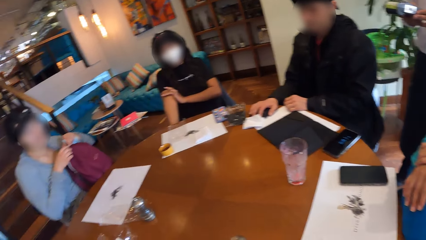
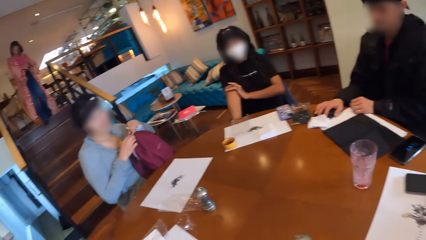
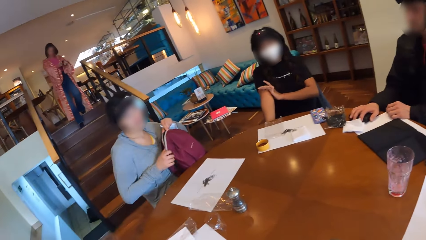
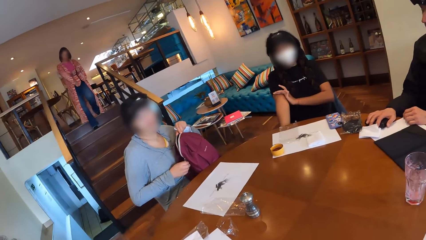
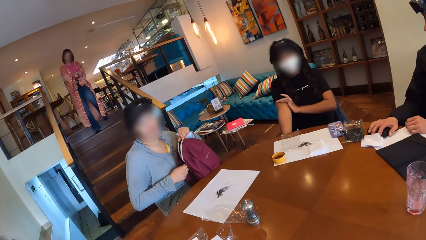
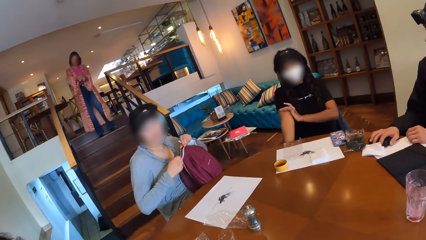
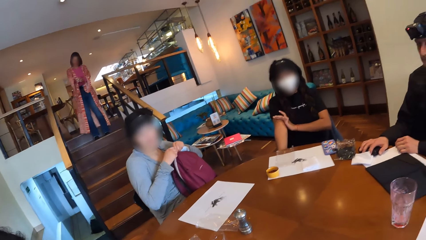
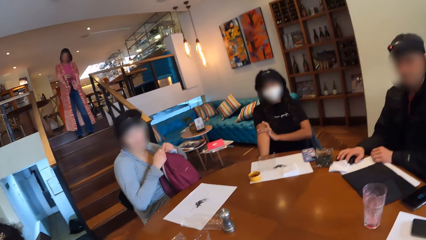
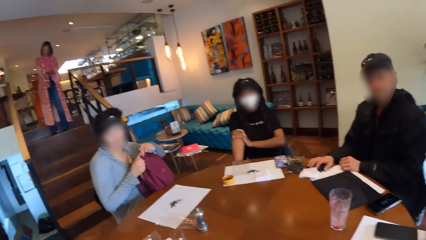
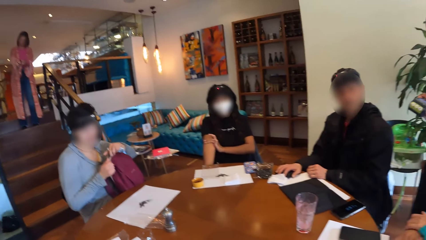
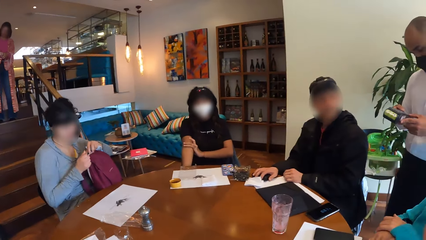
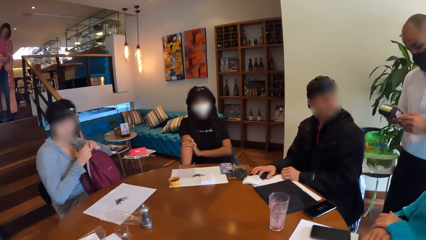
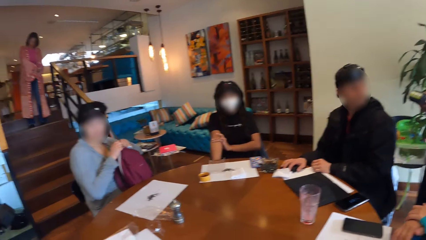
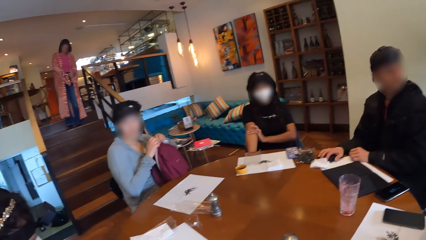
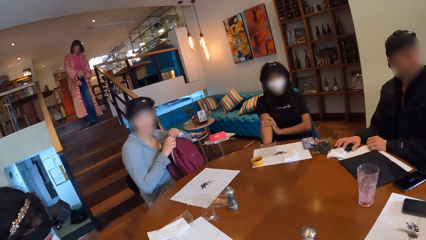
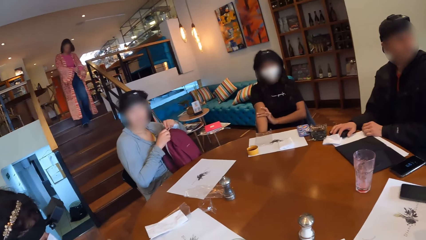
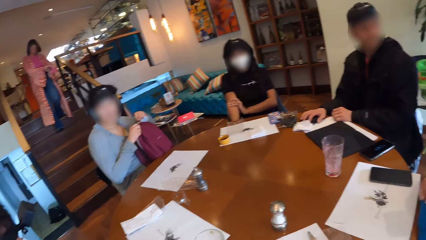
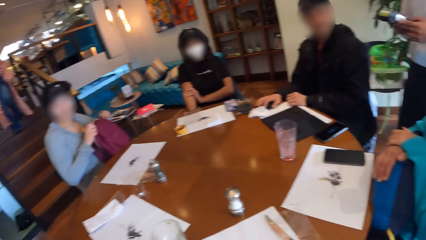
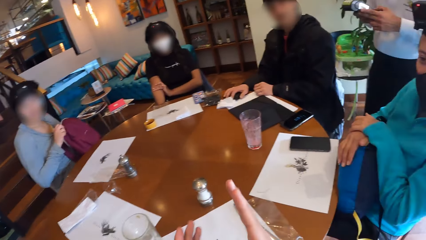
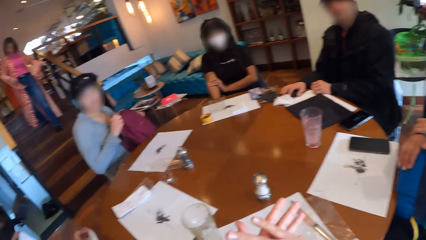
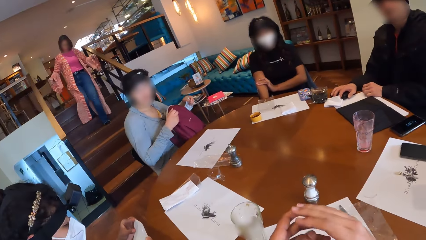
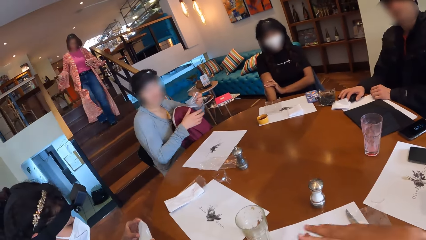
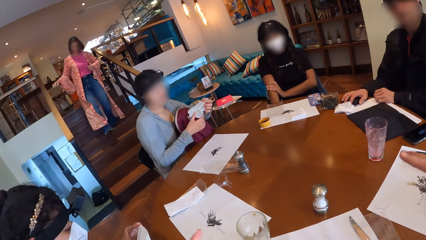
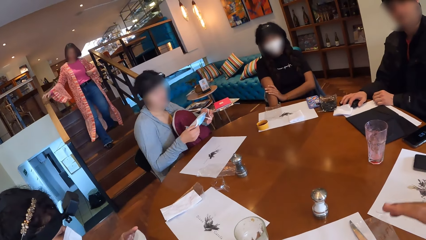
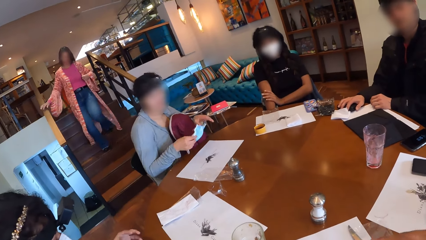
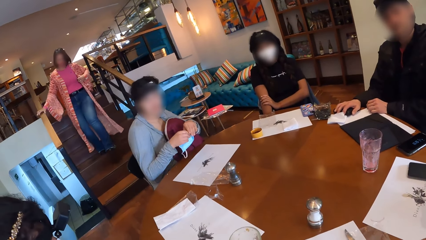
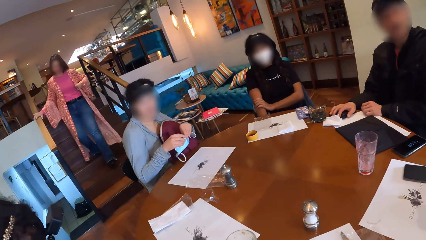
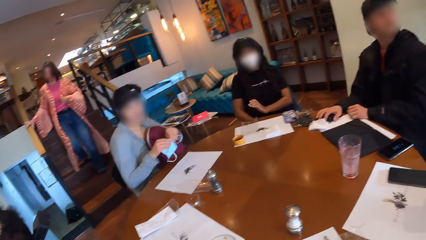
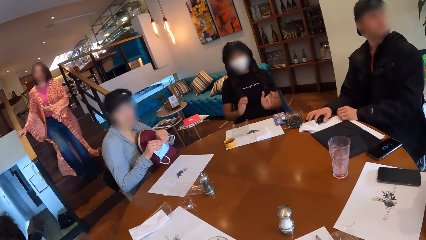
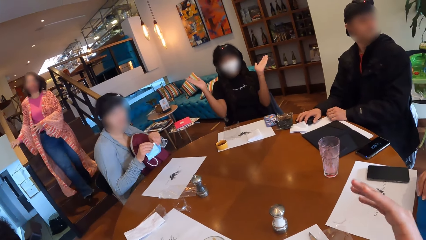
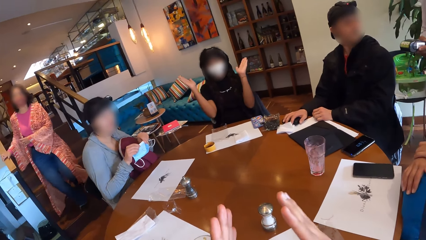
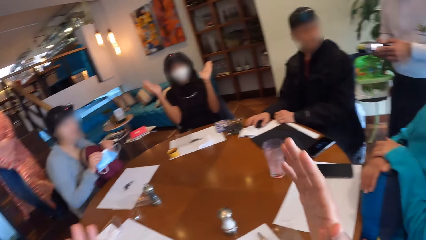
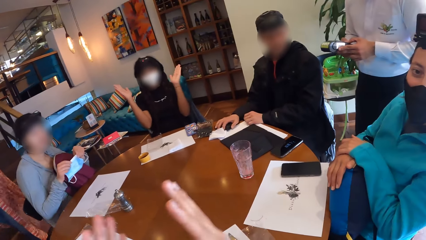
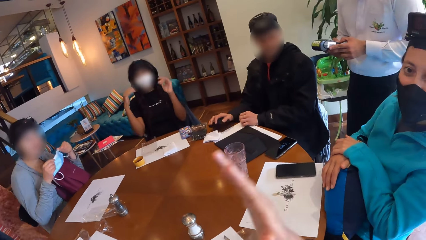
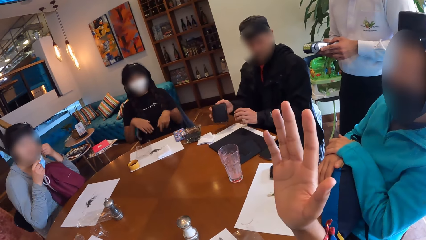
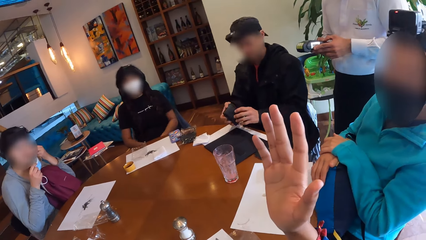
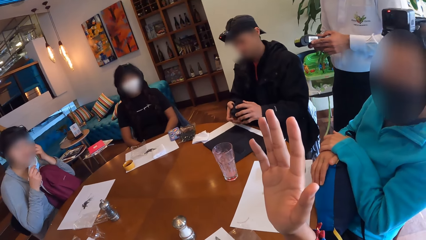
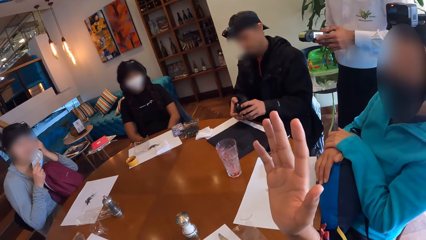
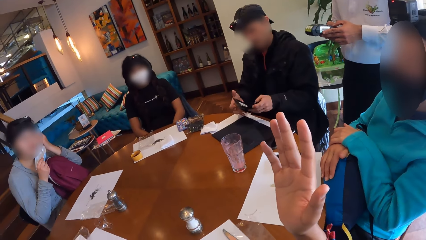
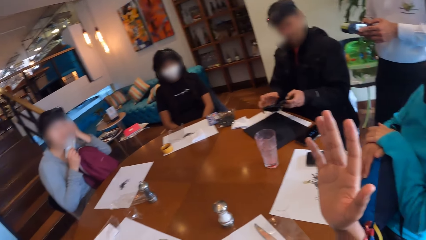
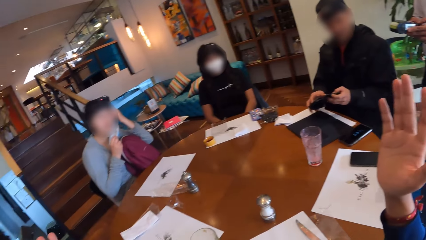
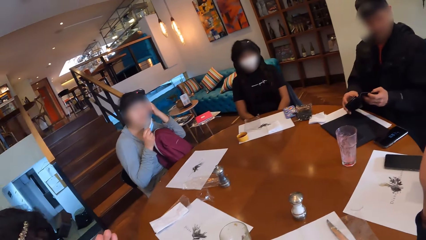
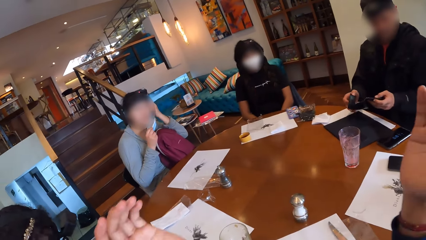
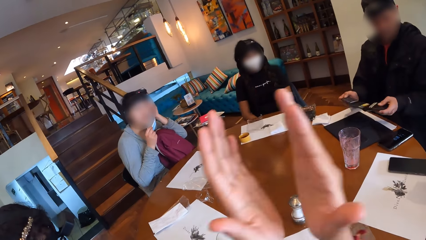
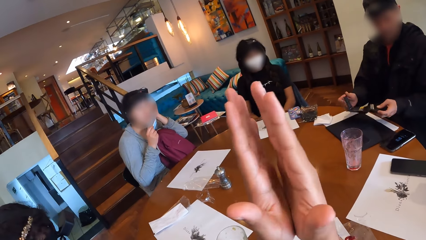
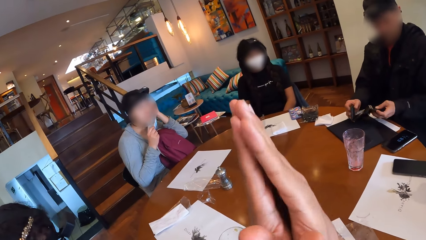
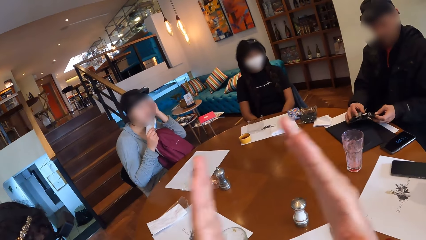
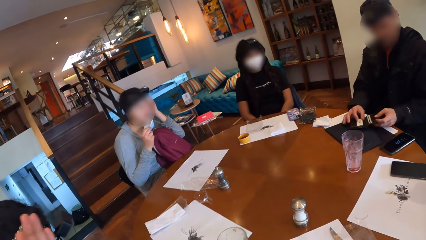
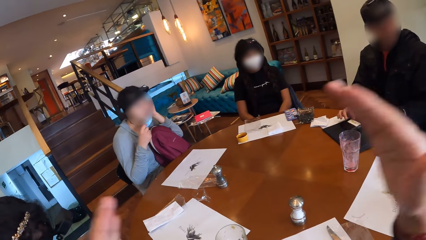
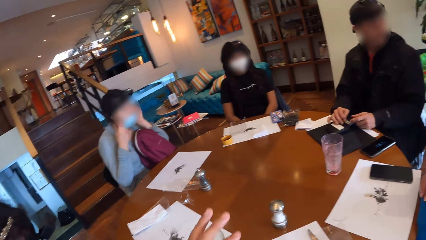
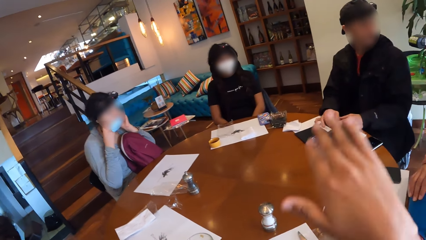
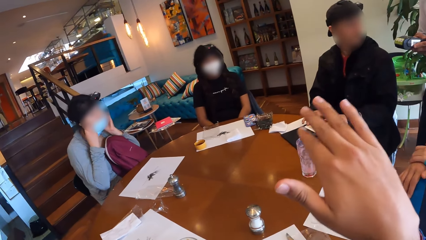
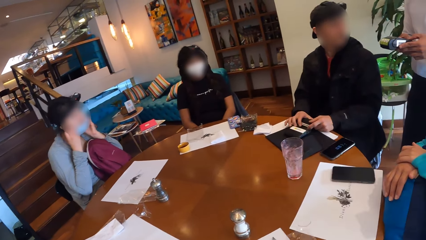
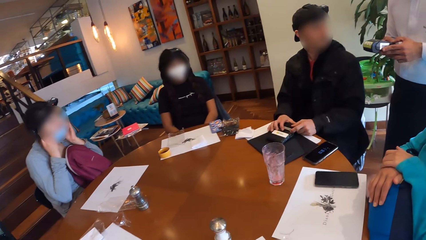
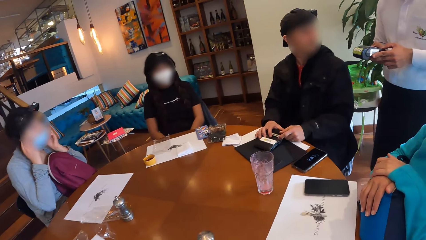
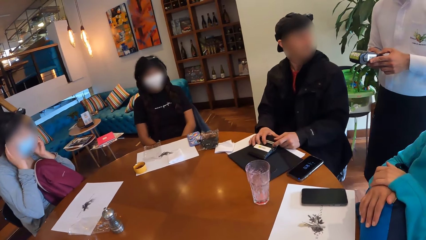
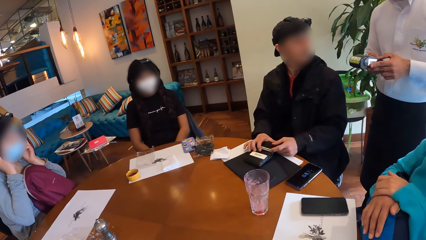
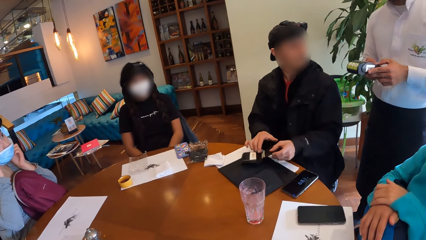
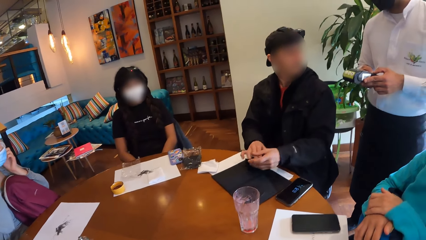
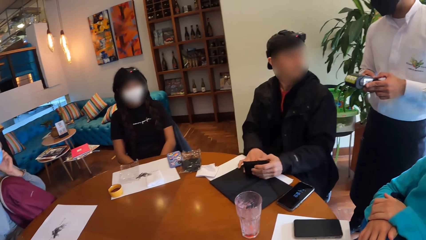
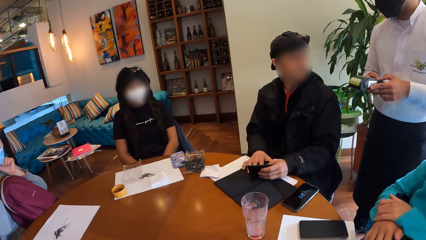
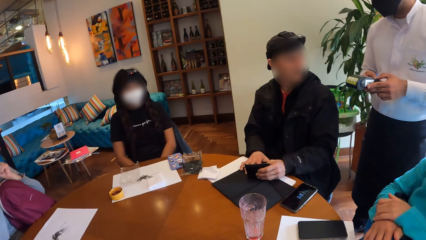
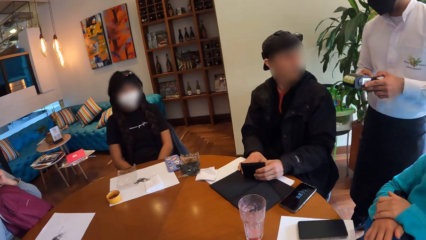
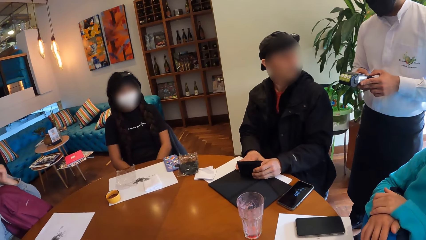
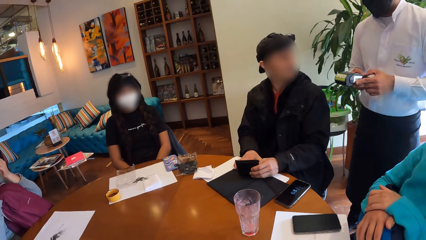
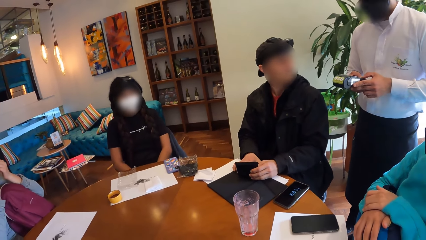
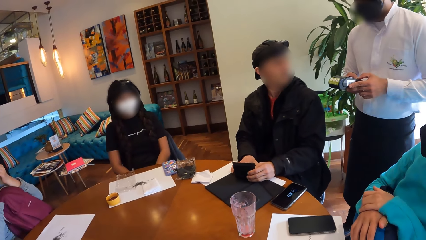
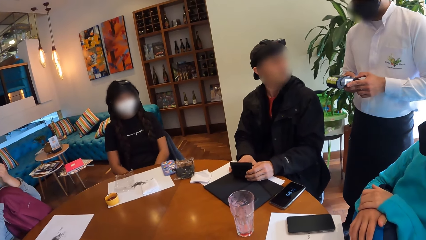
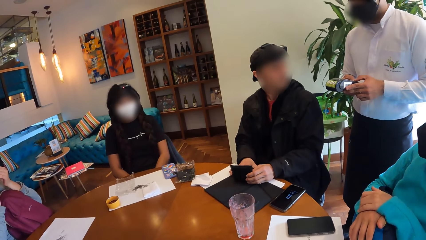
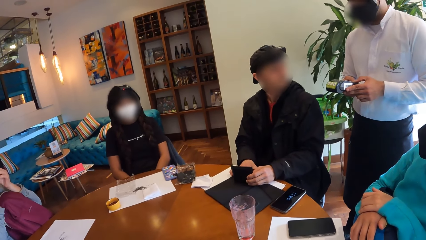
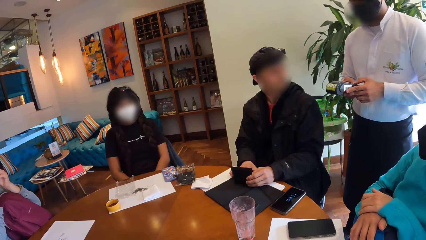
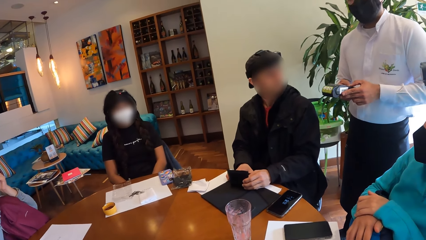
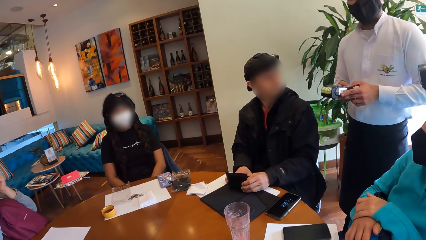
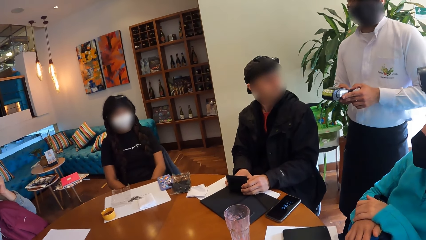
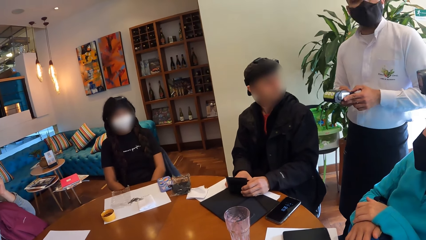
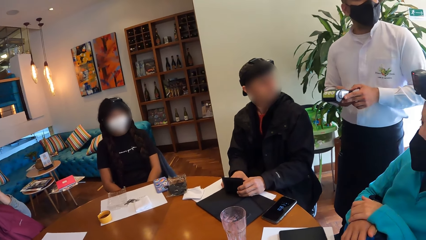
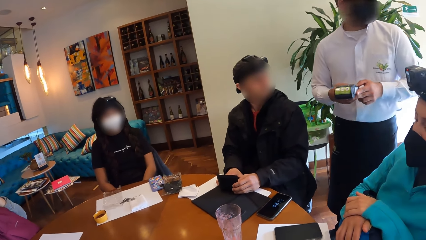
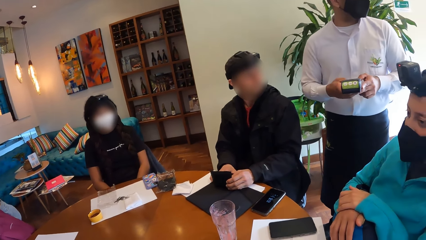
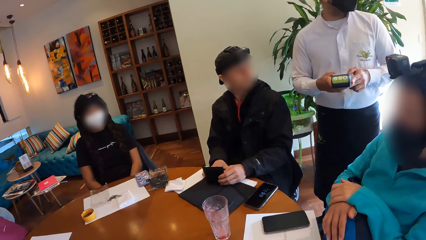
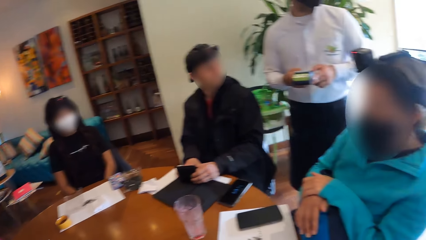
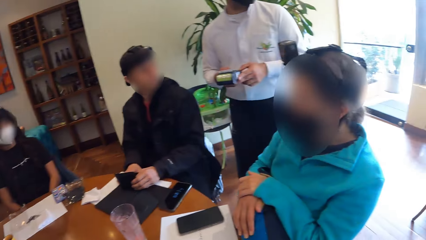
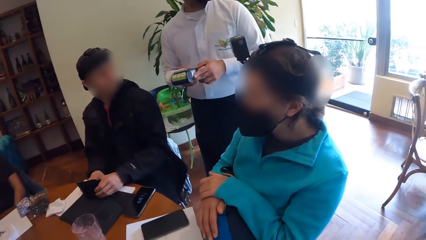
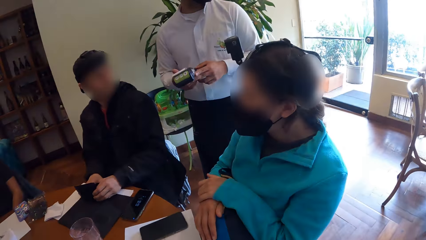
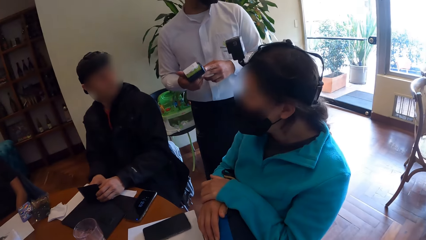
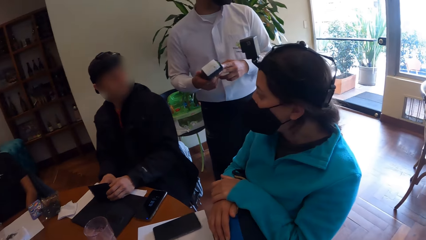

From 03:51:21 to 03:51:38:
The camera wearer turns around the restaurant. The woman closes her backpack with her hands. The camera wearer does gestures. The woman adjusts the nose mask in her hands. The waiter operates a point of sale device in his hands. The woman wears the nose mask with her hands. The man opens the wallet with his hands.
